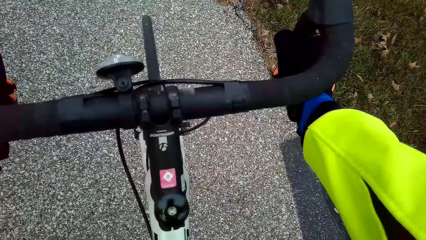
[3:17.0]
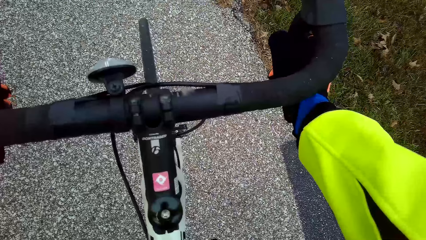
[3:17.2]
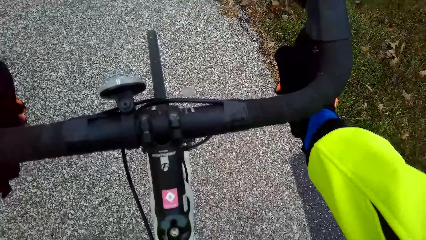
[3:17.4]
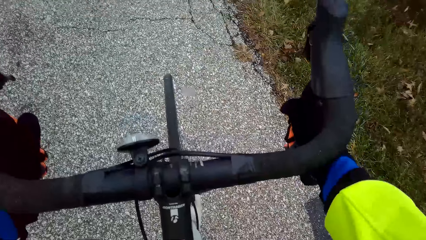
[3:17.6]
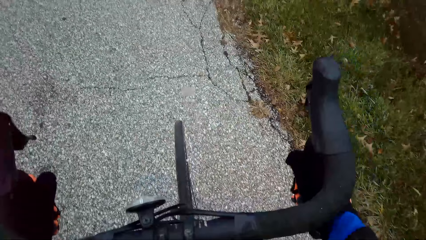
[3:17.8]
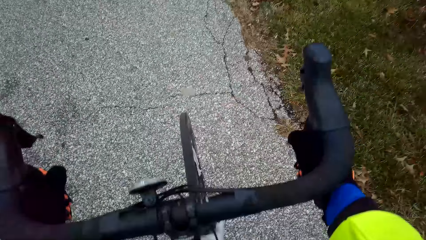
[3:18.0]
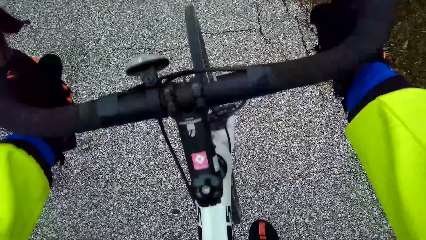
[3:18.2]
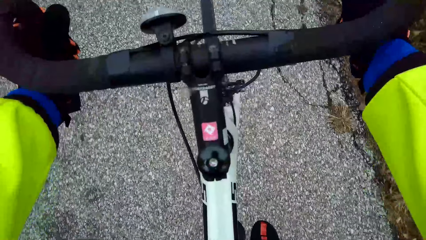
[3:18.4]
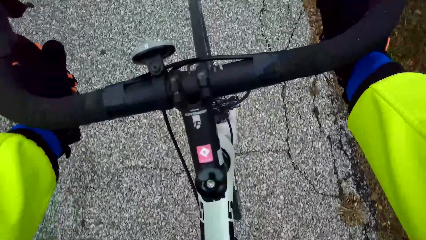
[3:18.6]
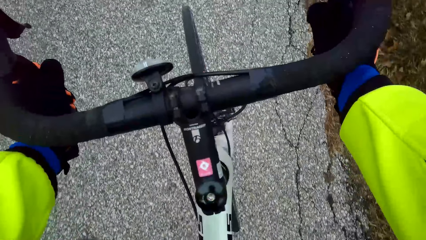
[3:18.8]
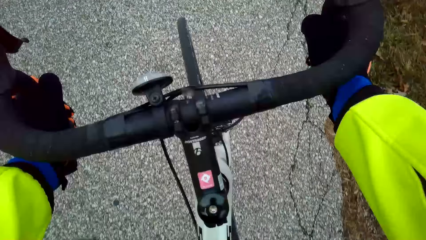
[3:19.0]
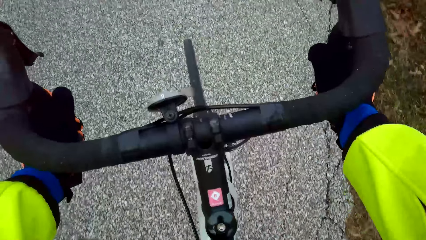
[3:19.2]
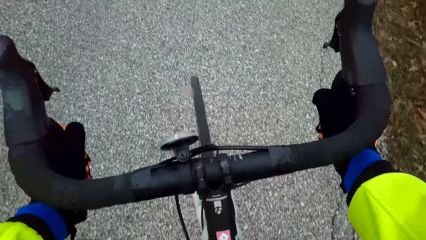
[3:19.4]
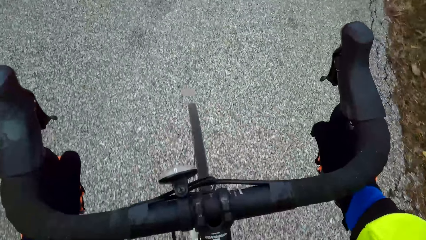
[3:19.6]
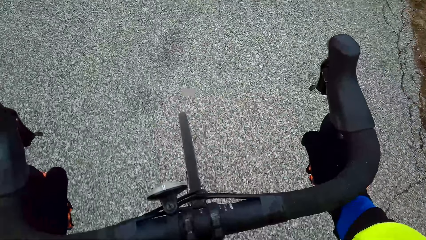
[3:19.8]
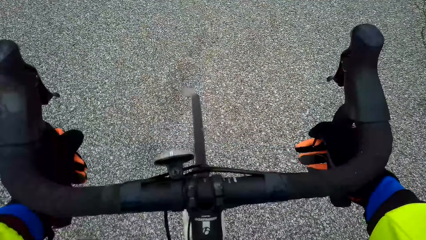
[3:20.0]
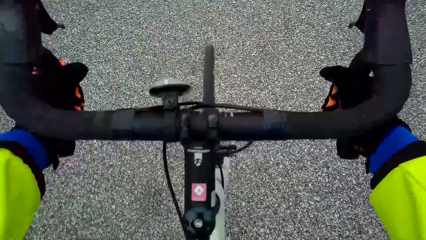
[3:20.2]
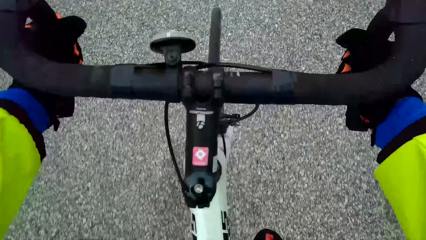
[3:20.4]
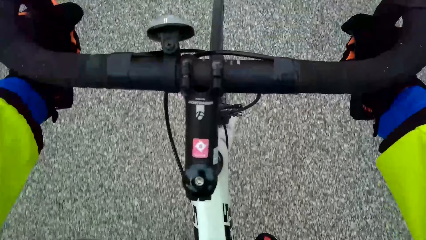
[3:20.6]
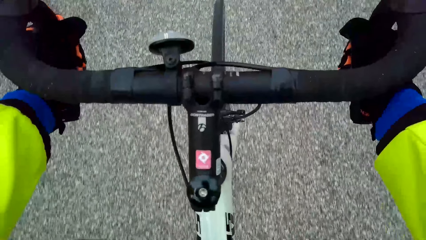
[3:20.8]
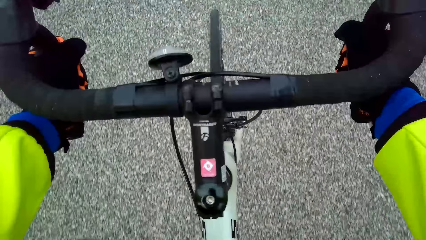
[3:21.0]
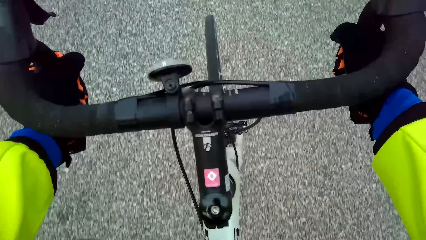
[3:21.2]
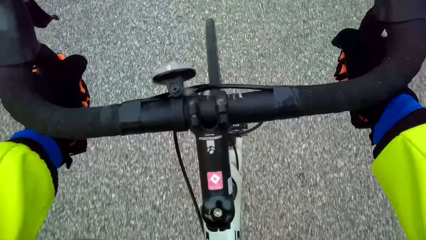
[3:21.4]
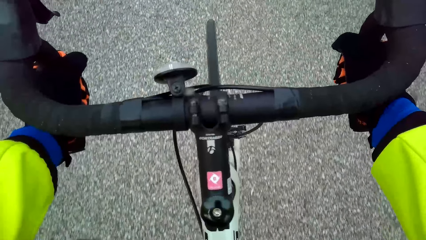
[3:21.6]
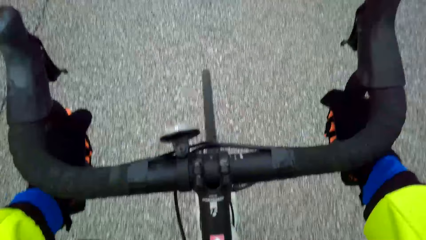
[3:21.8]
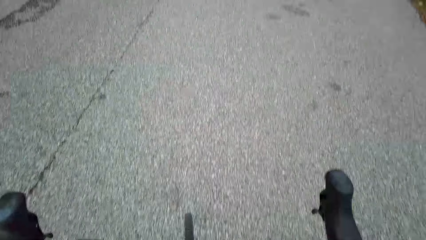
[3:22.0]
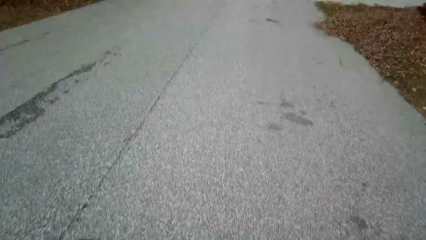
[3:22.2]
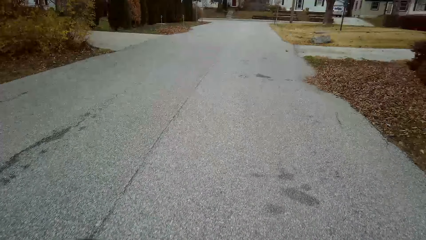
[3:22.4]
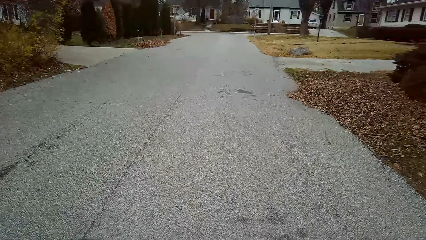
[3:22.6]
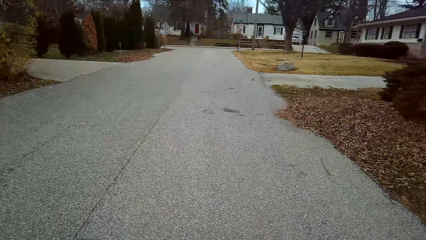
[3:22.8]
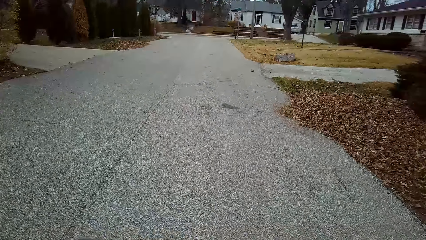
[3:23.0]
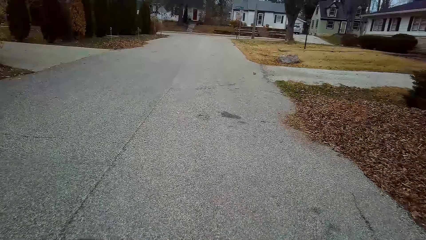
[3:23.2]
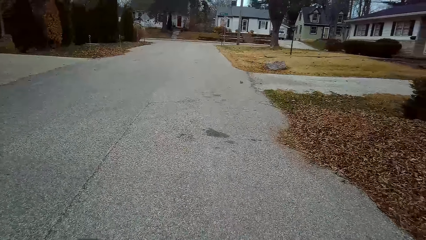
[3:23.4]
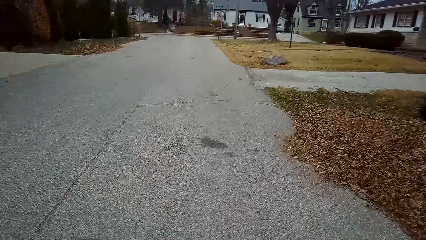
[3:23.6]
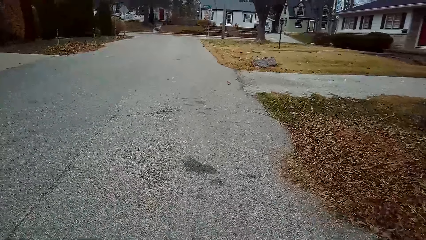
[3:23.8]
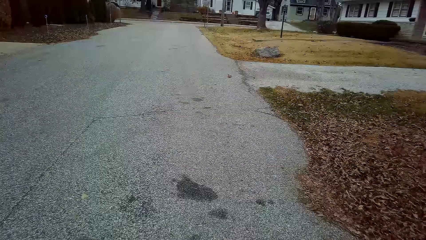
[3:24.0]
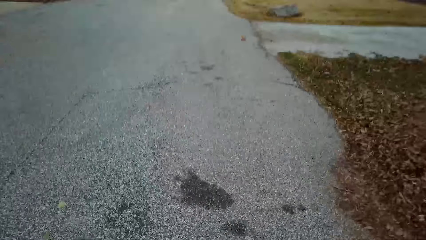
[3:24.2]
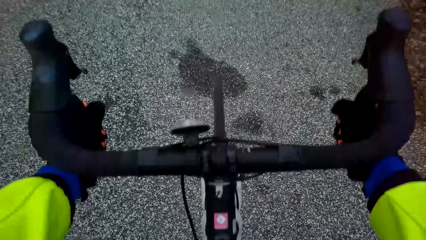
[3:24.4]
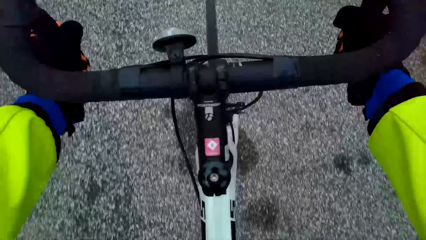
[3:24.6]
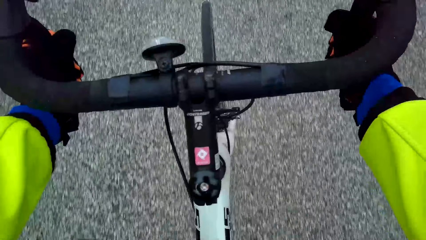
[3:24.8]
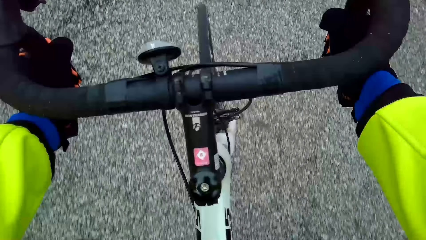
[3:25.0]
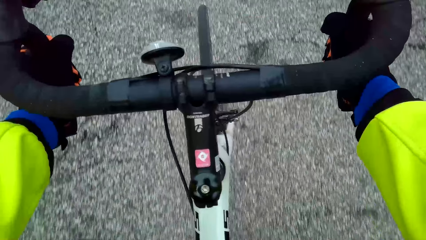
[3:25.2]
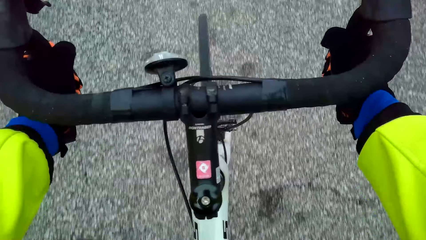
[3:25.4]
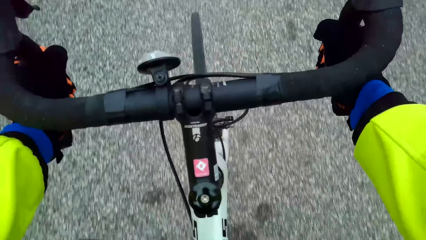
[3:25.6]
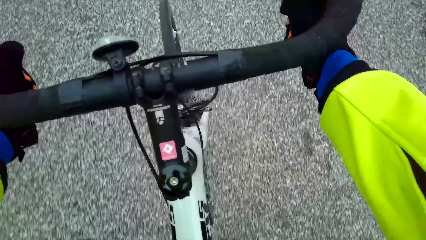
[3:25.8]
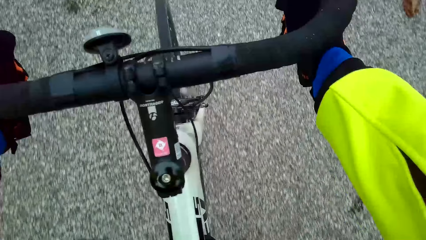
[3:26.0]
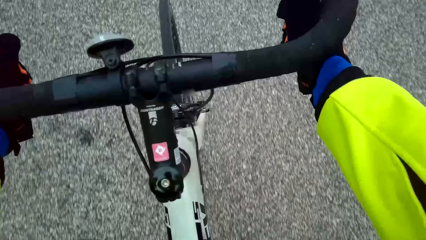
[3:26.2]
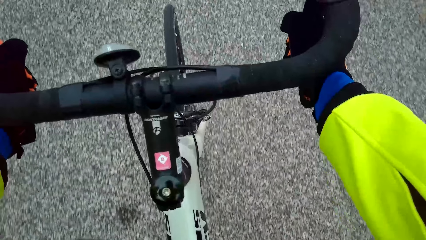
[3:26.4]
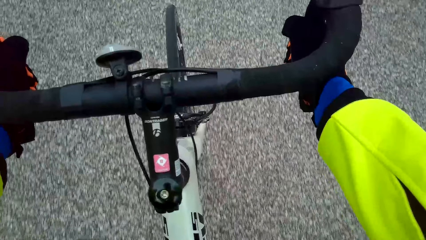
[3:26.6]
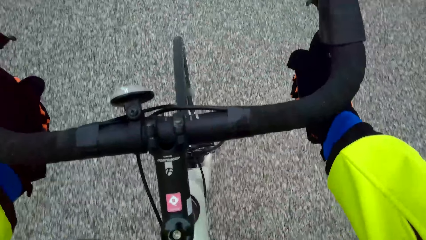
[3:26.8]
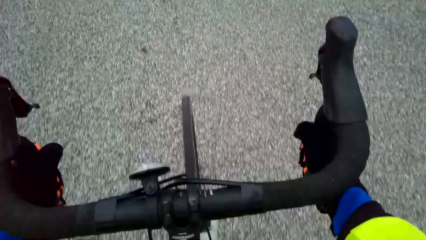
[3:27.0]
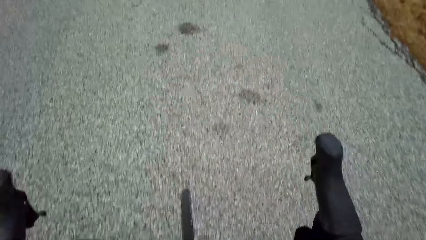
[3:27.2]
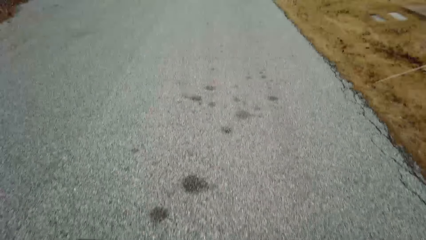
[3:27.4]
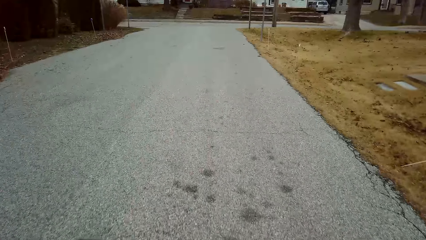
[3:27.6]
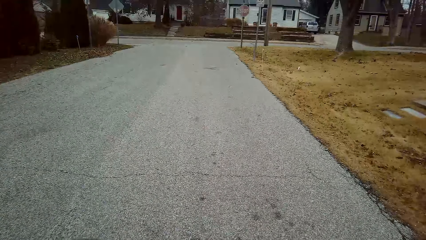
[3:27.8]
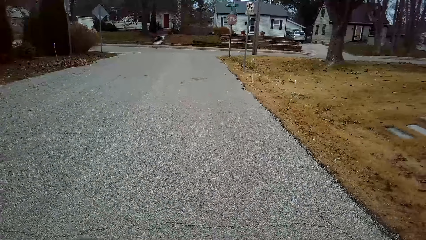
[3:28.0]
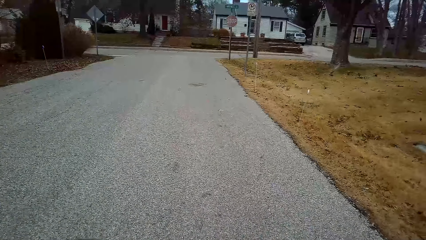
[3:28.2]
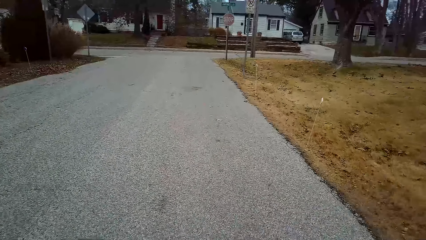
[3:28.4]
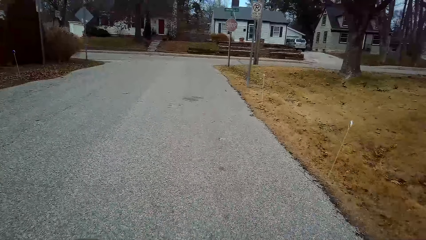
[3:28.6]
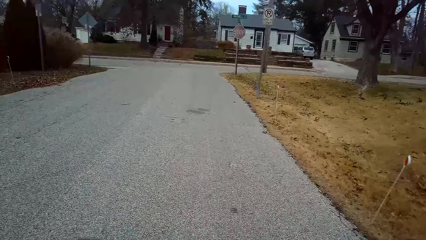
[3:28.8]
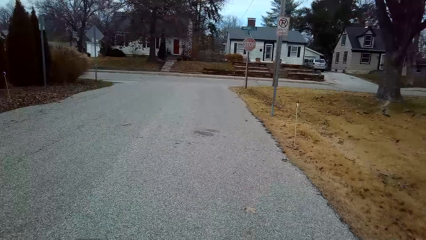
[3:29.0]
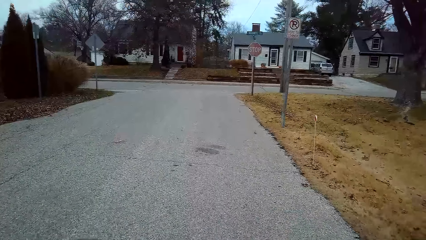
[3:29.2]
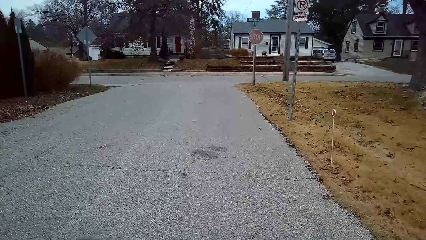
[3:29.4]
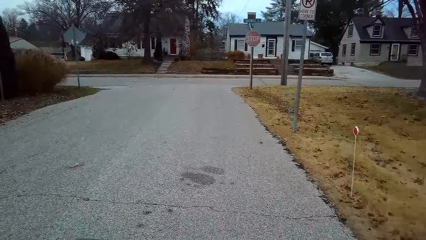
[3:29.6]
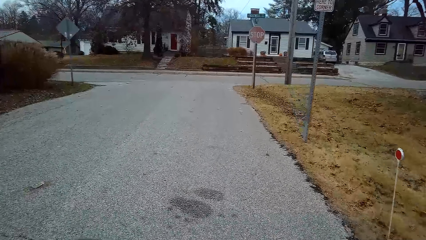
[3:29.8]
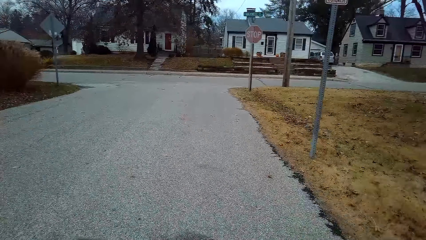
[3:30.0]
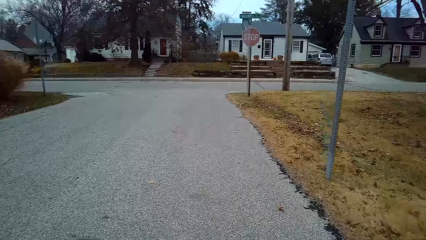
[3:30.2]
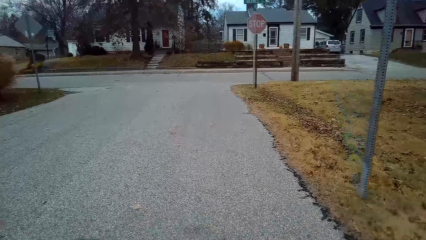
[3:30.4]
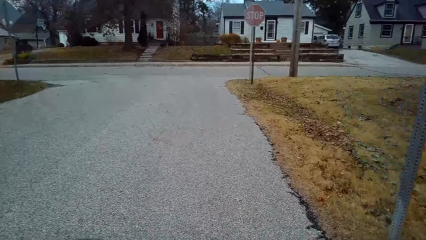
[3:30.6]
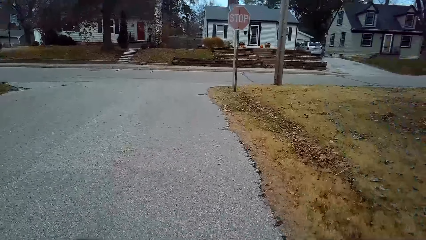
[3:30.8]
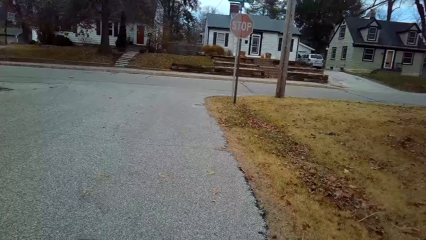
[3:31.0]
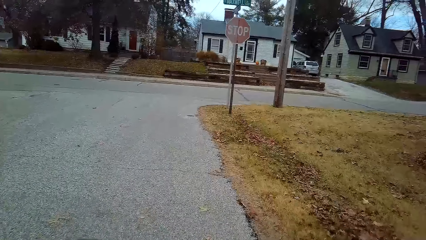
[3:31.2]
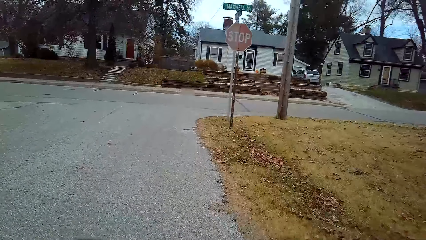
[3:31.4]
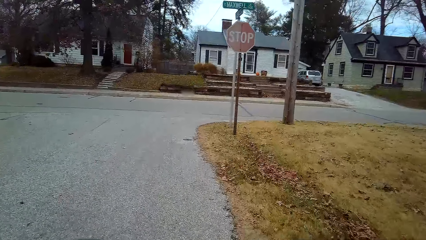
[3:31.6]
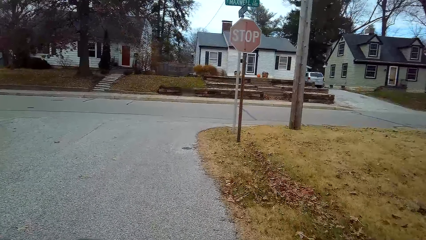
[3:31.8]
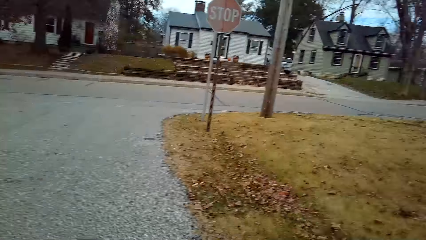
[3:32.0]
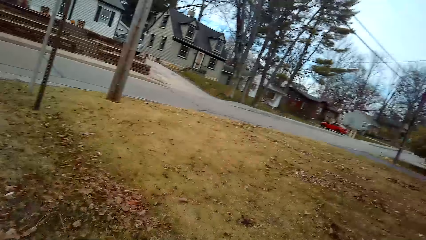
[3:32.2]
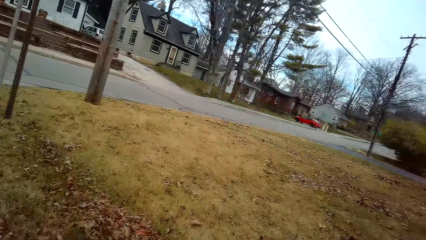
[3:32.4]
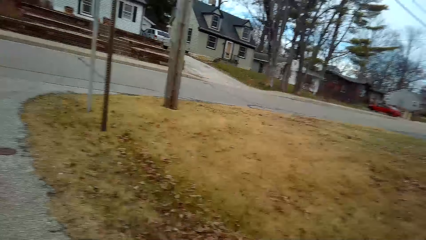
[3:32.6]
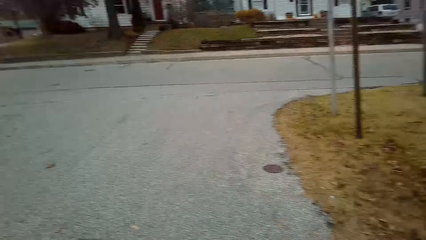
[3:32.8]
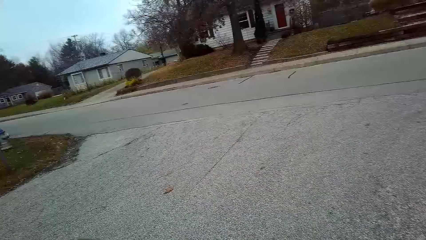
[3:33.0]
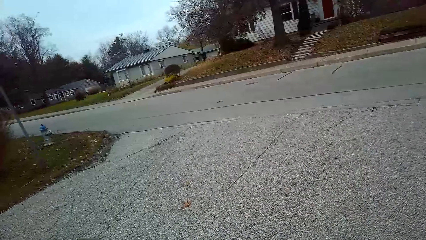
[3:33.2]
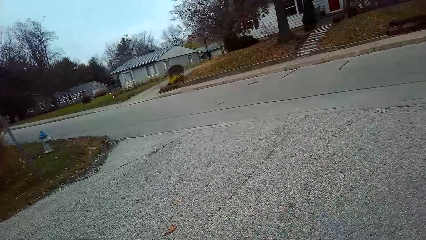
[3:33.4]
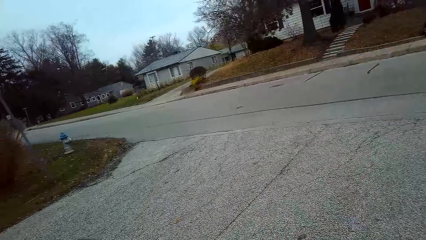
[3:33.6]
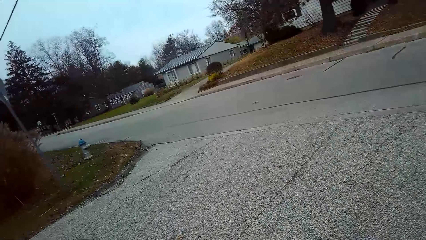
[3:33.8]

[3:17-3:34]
The camera wearer inspects the bicycle. They pedal the bicycle forward on the road. They inspect the road.
